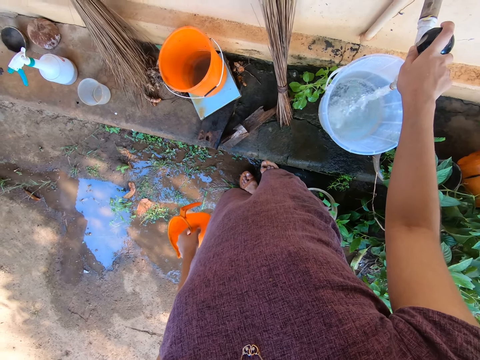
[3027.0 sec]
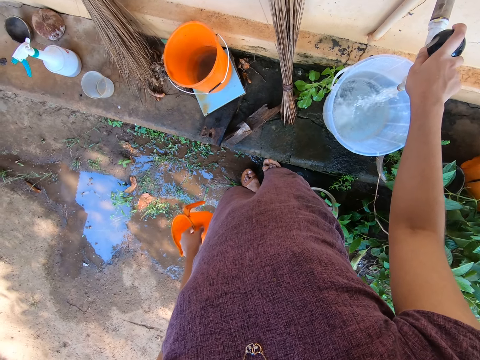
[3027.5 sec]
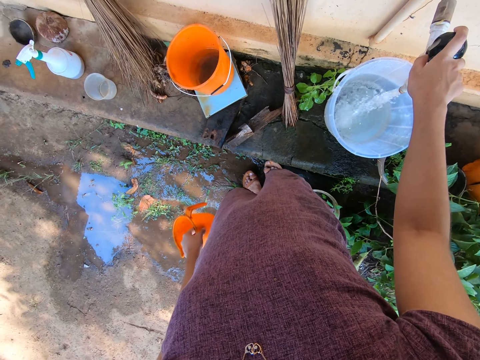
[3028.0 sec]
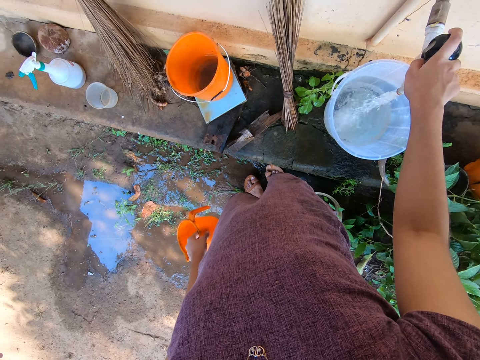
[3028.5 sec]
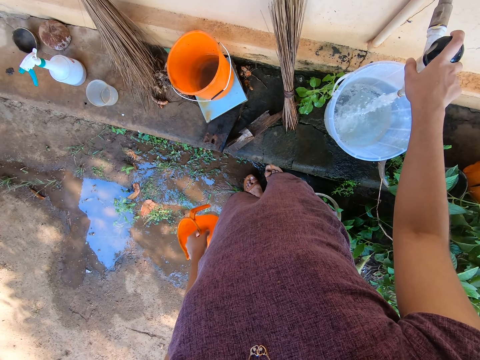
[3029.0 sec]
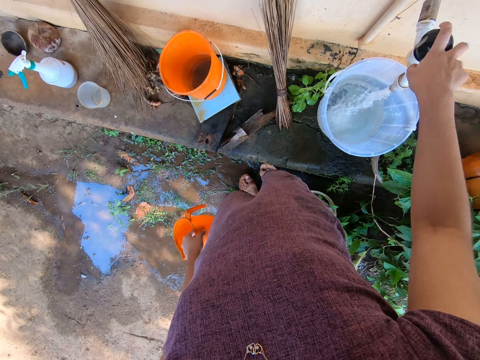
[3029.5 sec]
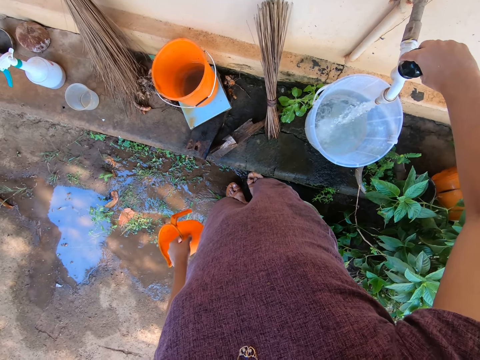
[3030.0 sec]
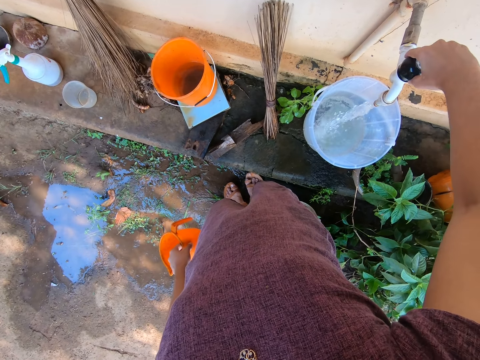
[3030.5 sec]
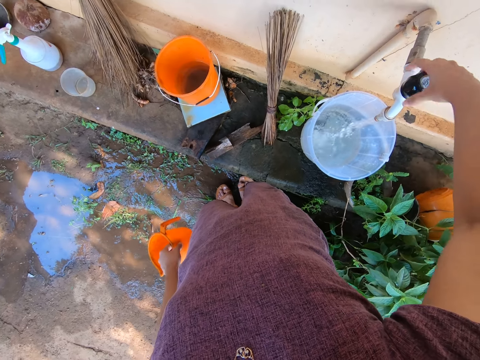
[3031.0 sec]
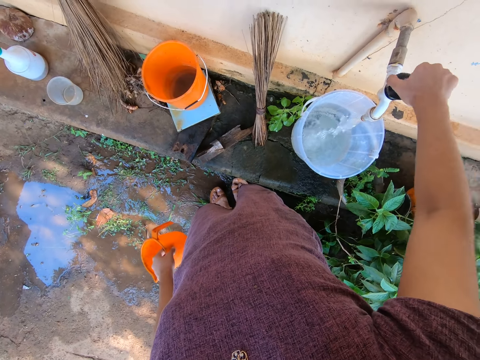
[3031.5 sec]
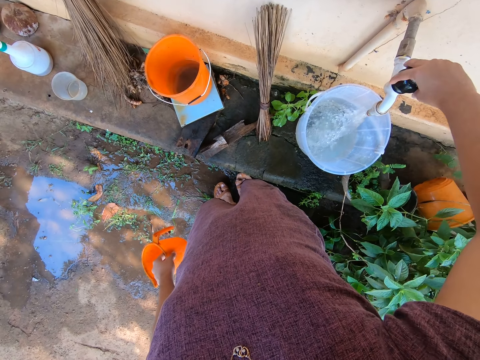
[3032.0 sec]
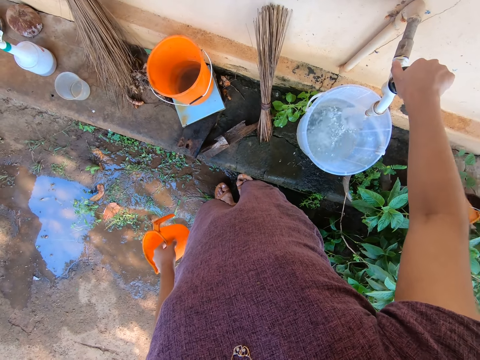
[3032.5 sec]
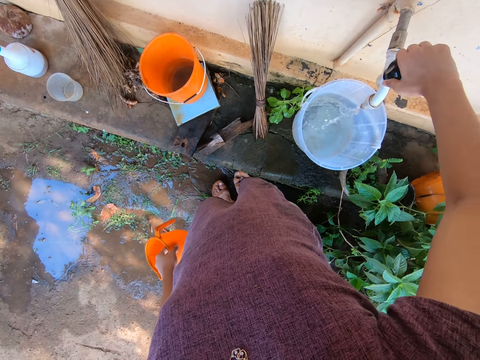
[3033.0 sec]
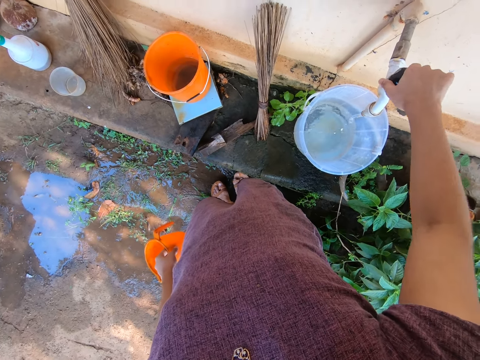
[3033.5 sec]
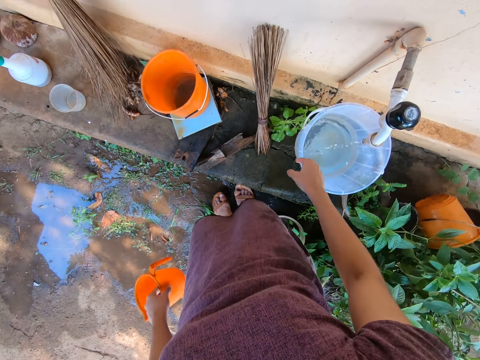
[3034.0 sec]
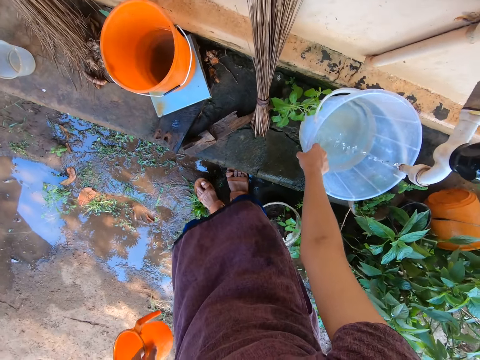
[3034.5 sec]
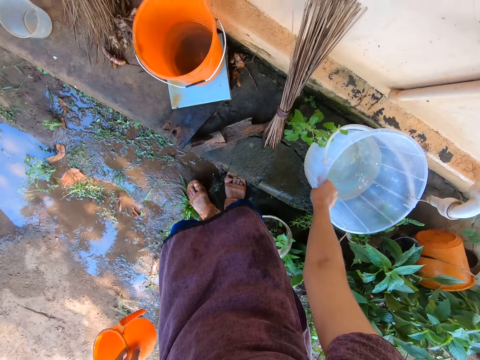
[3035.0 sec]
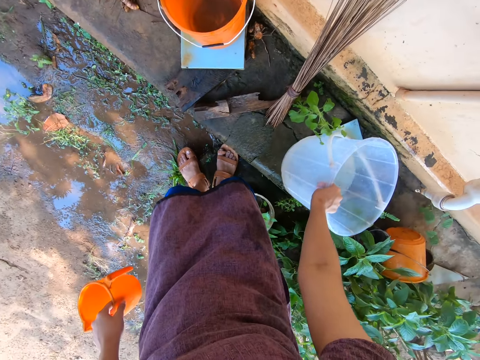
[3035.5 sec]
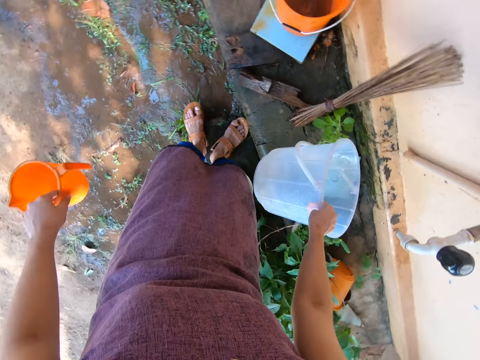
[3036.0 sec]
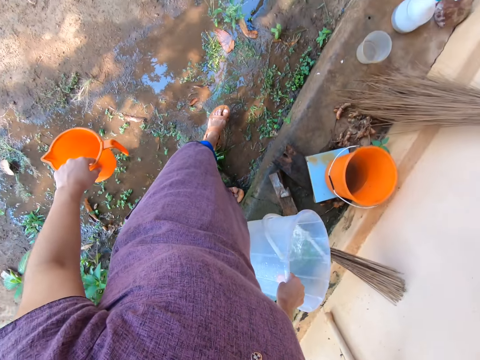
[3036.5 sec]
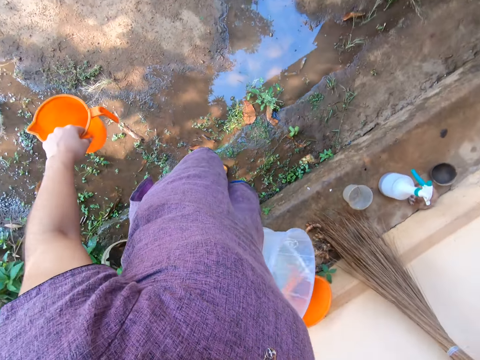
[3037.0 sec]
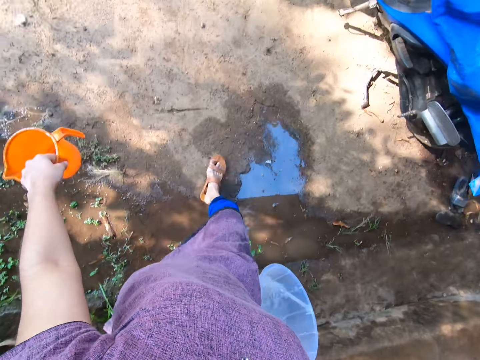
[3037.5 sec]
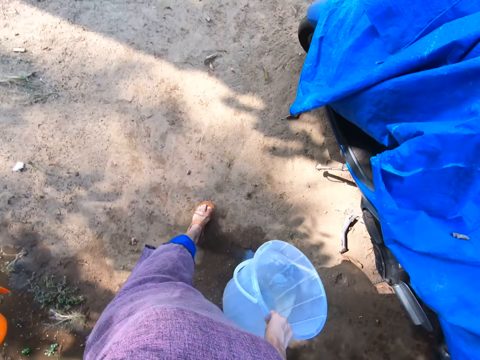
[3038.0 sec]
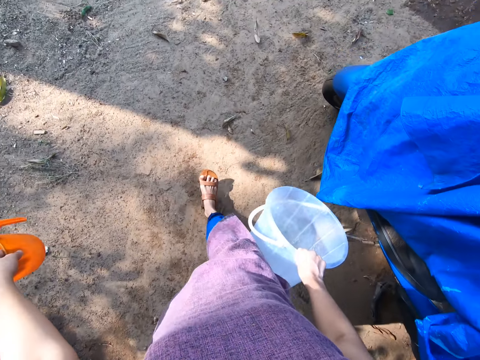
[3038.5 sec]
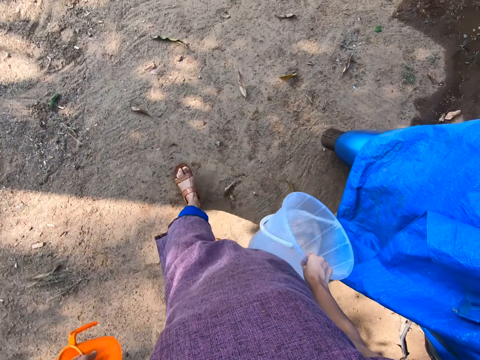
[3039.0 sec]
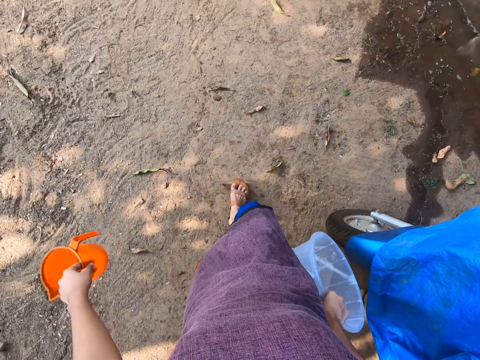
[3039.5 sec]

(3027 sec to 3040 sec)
The camera wearer turns off the tap with her right hand. She carries the bucket from the pavement with her right hand. She walks around.

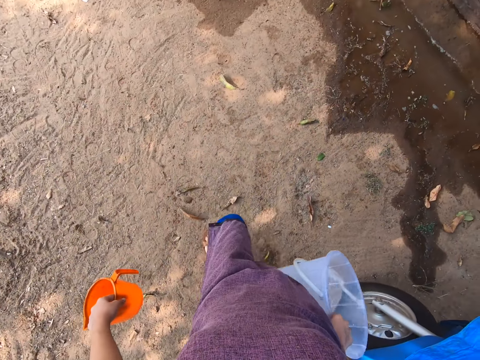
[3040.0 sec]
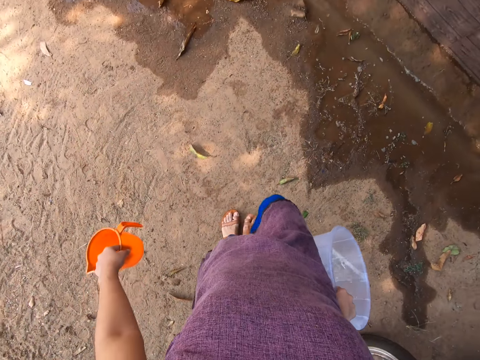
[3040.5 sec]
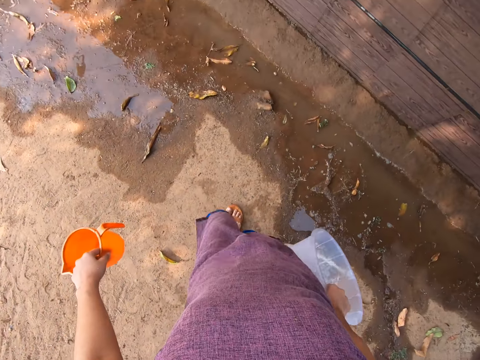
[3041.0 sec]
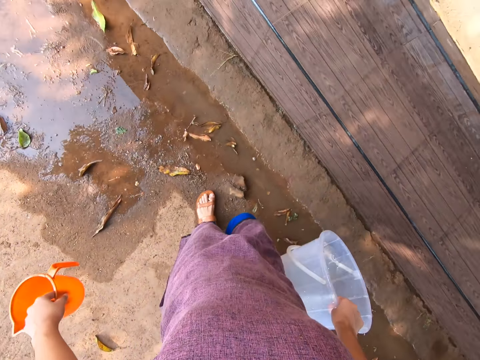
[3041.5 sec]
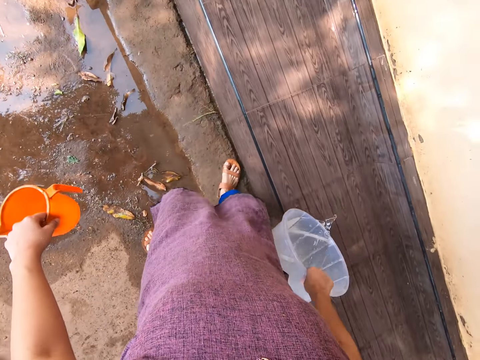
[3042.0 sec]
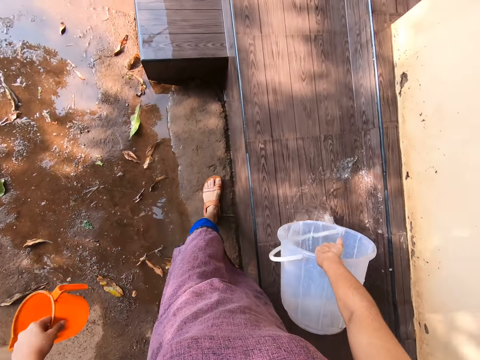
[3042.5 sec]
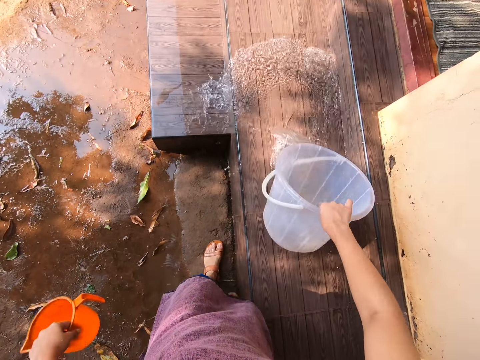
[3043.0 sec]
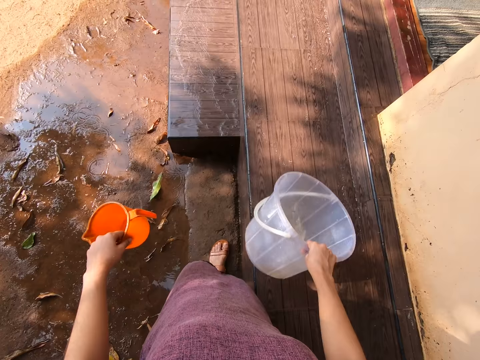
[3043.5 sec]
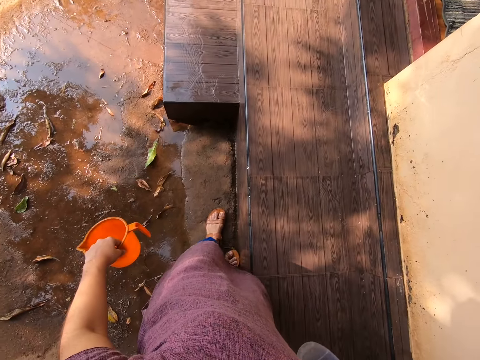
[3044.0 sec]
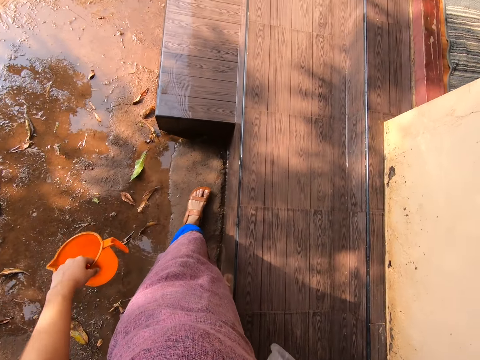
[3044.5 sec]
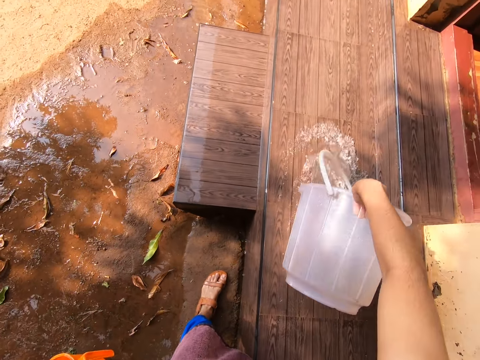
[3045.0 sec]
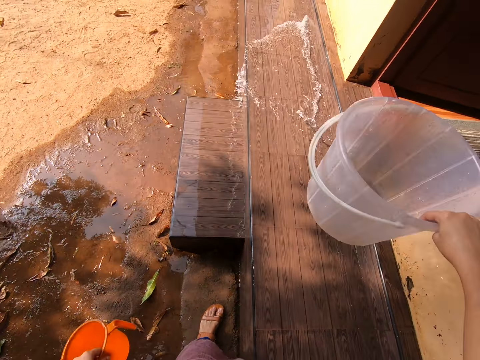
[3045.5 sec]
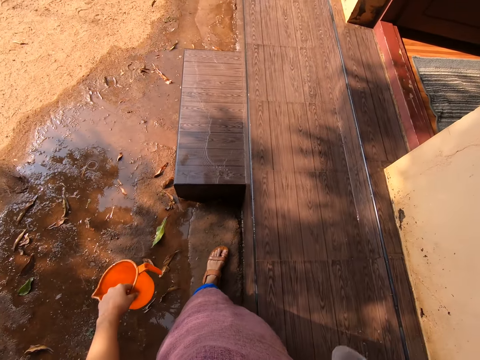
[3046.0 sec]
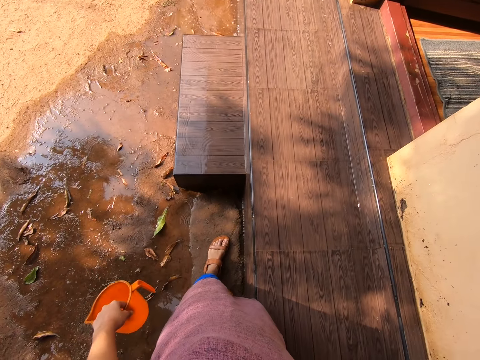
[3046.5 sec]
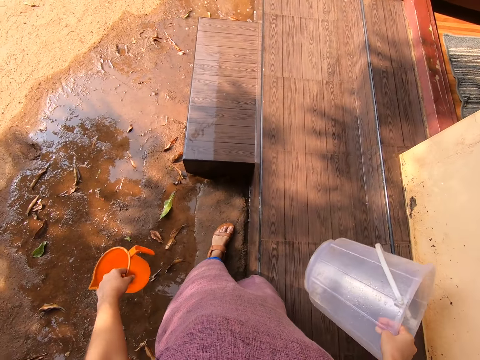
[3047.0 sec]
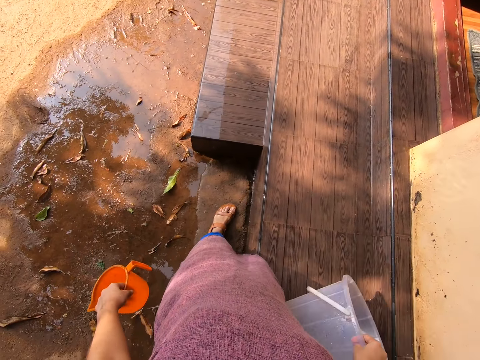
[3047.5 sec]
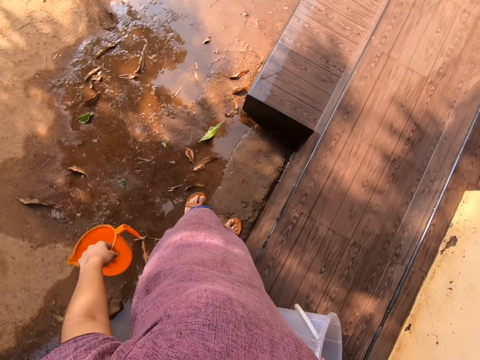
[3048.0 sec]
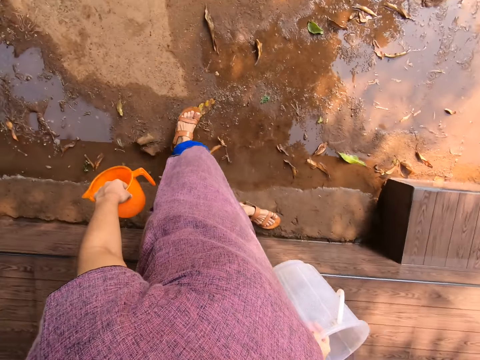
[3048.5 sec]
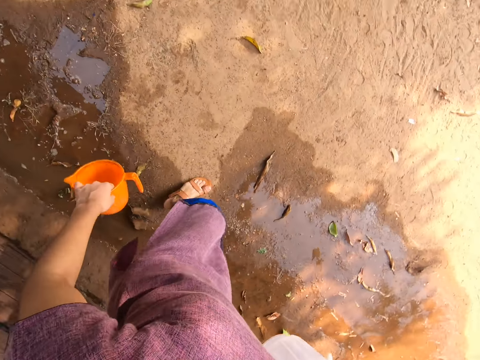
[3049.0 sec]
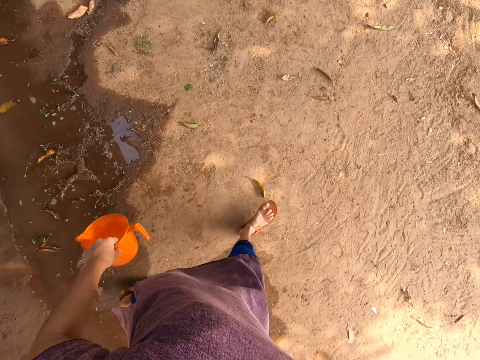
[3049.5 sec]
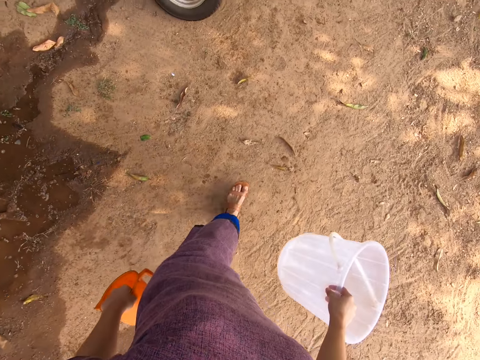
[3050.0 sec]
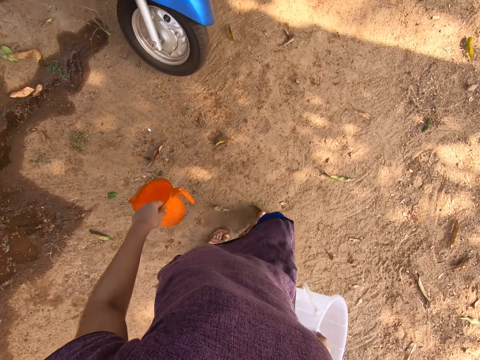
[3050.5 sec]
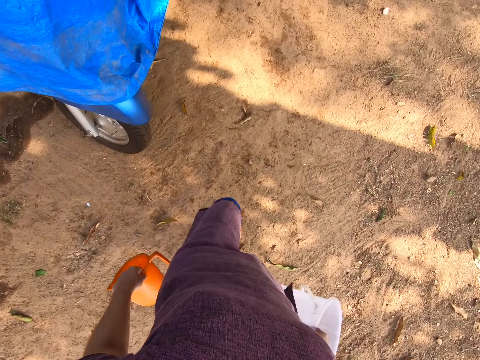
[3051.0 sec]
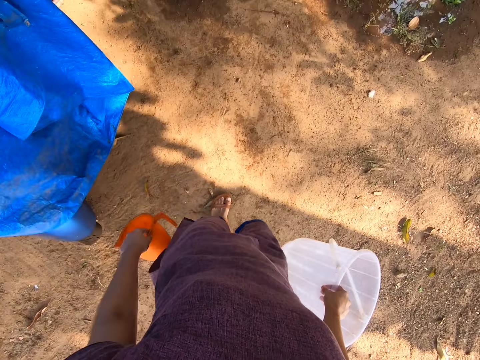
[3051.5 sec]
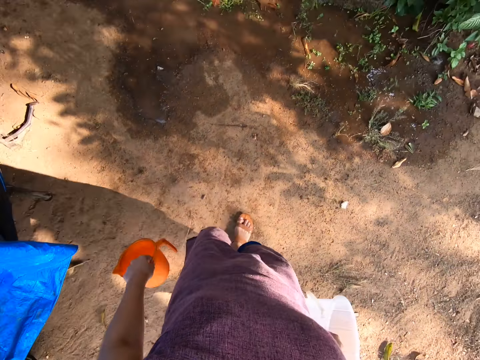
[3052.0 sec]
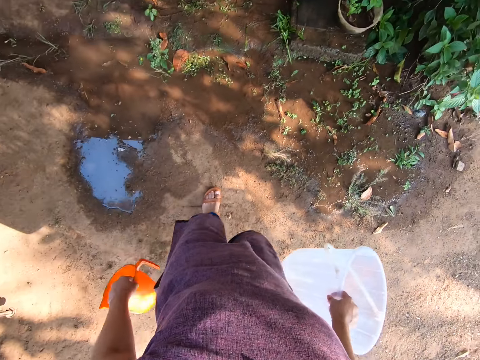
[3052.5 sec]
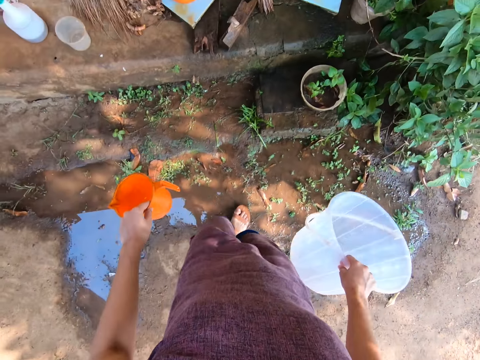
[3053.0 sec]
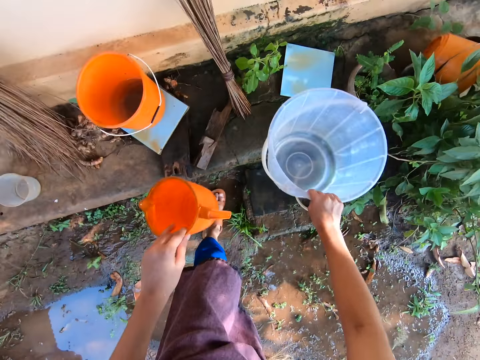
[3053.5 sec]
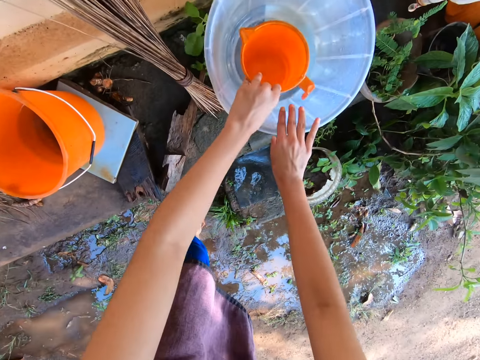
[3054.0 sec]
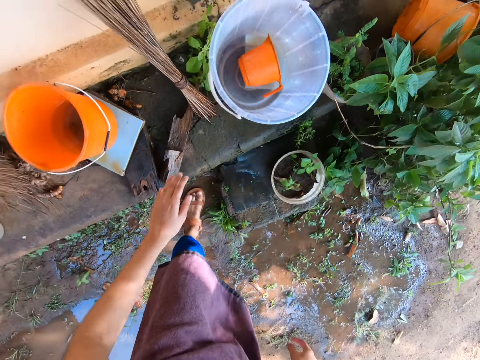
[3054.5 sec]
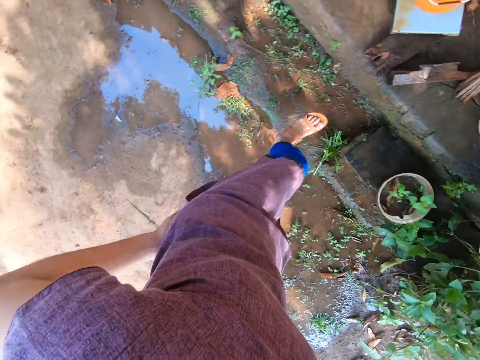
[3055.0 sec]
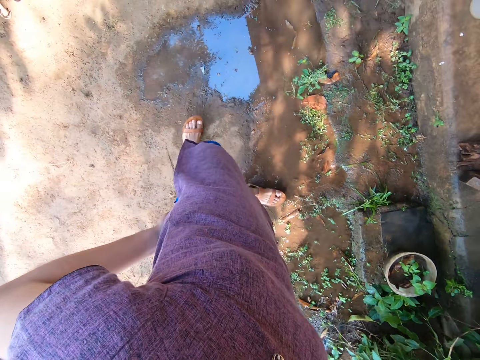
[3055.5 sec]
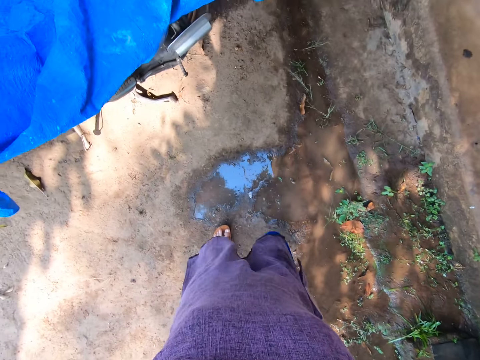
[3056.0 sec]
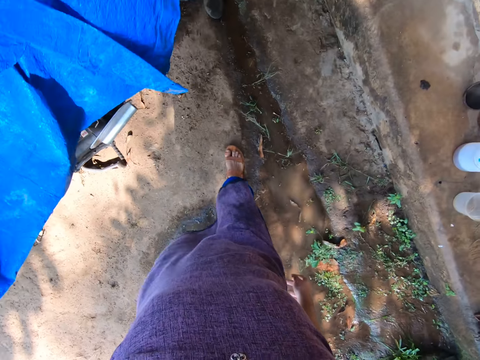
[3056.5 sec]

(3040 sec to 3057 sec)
The camera wearer pours the water in the bucket on the walkway of a house with her right hand. She walks around. She drops the bucket on the pavement with her right hand. She drops the jug in the bucket on the pavement with her left hand. She cleans both hands on her top. She walks around.
